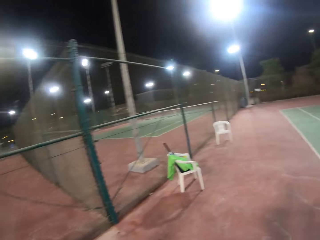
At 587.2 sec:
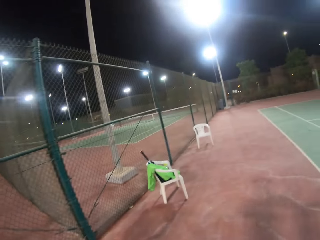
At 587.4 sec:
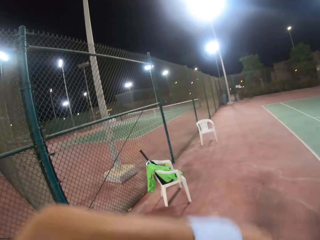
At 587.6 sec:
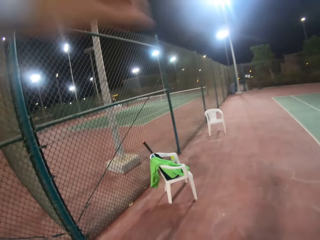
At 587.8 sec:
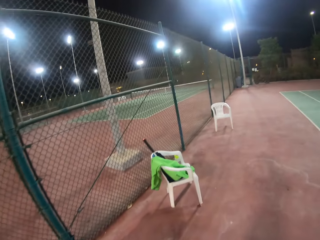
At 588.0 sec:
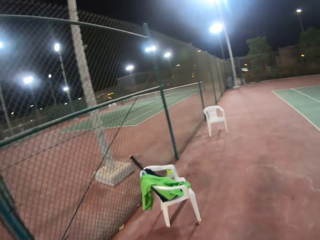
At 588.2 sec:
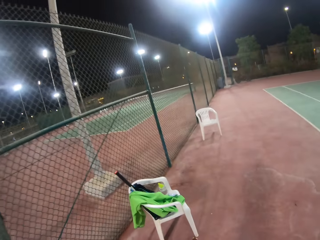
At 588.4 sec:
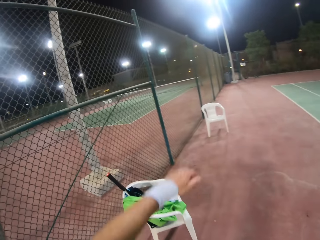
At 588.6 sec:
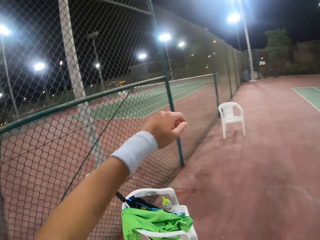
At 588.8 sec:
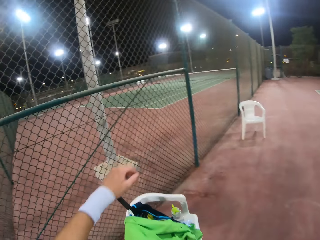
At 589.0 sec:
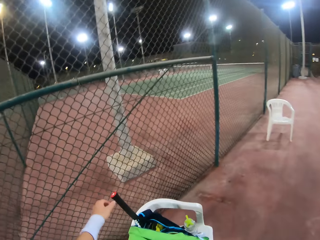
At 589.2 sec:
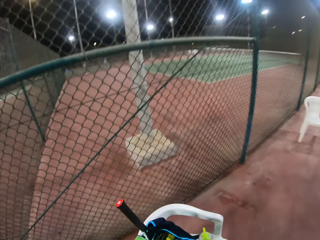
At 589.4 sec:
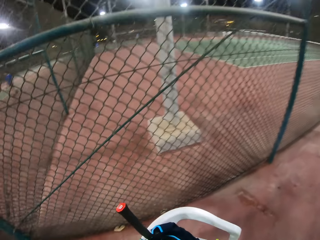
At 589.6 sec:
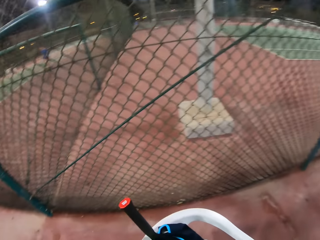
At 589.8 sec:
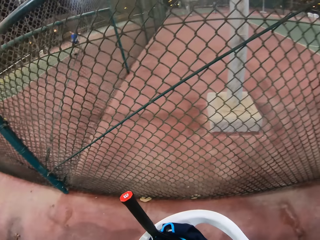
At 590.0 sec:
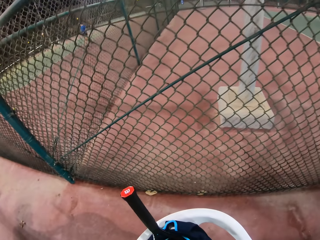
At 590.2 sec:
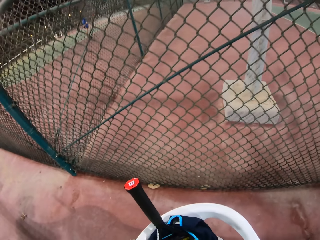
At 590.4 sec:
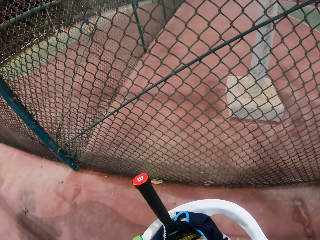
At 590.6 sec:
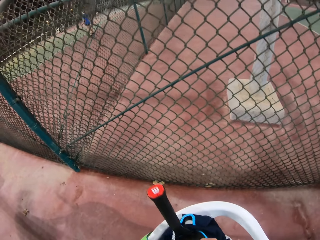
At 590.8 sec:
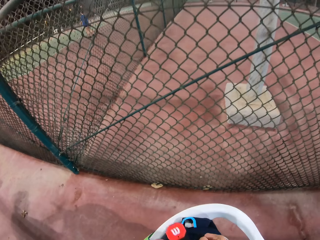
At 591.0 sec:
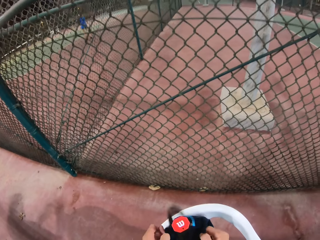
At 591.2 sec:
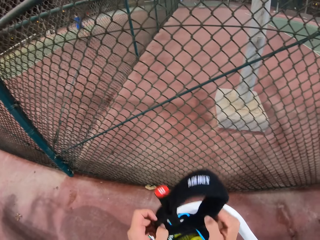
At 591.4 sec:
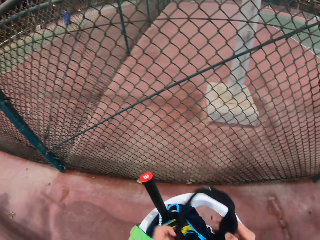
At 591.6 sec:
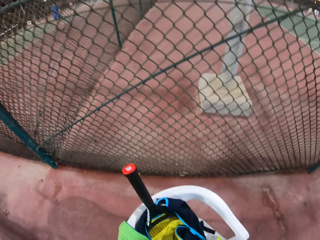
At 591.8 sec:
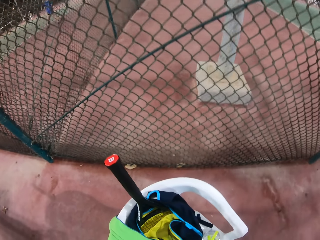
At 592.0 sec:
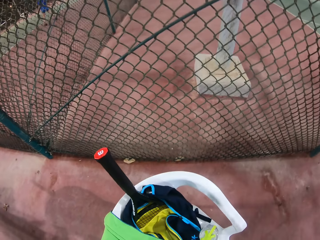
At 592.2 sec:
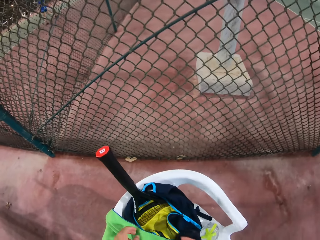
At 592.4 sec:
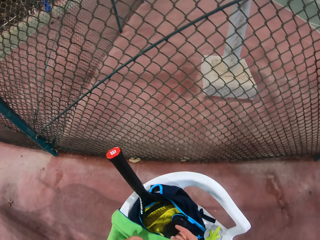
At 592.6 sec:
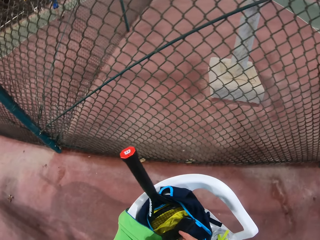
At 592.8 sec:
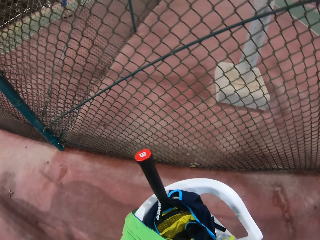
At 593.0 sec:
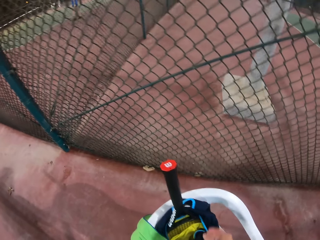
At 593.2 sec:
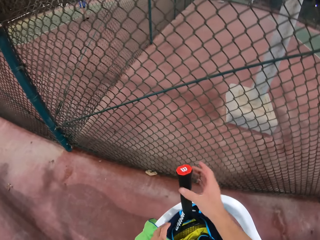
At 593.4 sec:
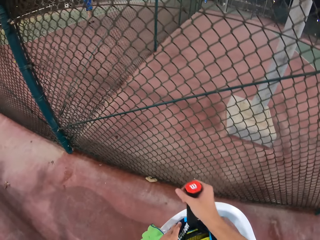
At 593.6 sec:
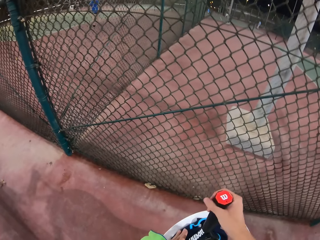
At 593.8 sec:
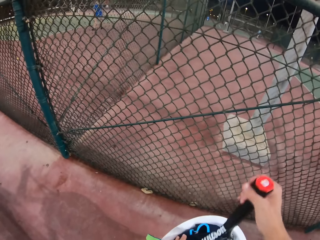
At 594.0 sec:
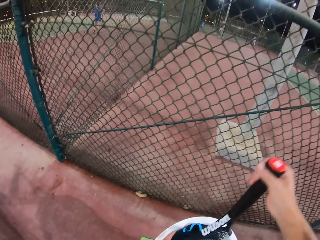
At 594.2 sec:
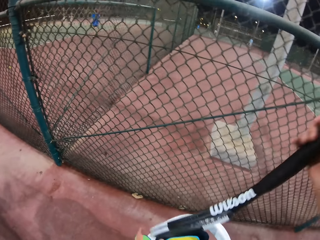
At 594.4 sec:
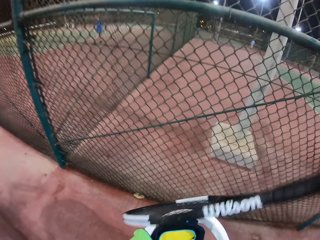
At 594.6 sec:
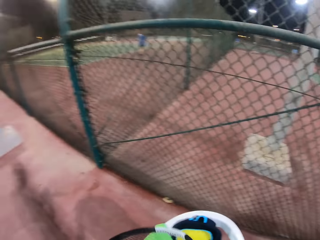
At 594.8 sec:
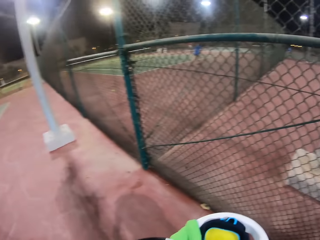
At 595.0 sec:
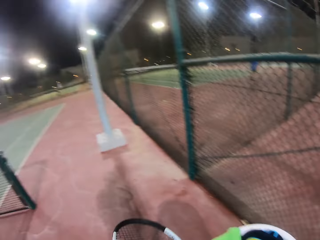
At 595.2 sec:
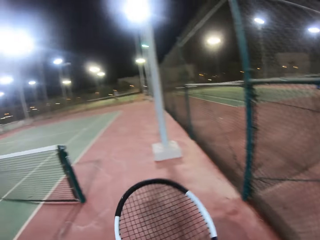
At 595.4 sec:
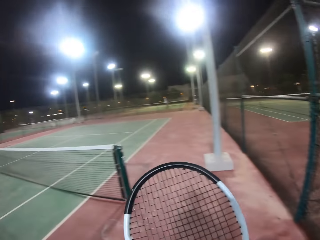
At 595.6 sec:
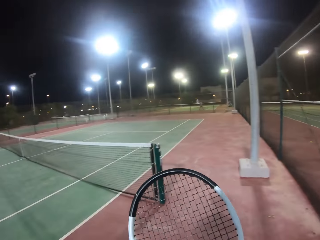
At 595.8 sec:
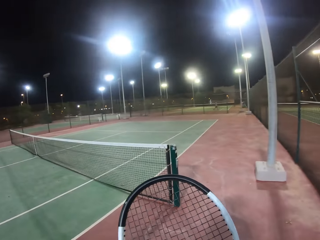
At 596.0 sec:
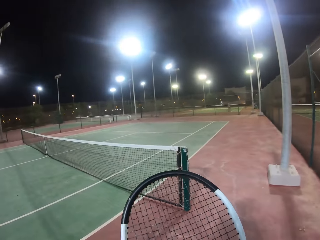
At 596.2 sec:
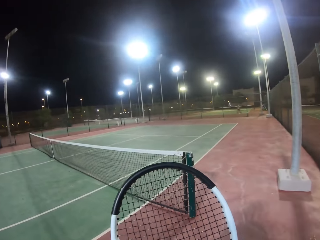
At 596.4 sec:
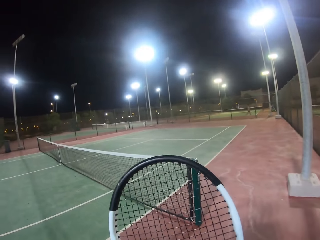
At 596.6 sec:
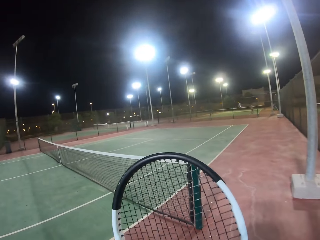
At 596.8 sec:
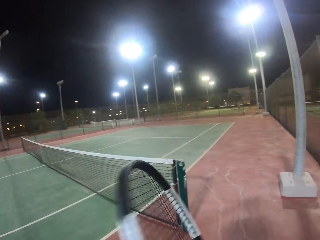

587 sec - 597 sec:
The camera wearer stands near a chair. They take a head band. They put the head band in the backpack. They take a tennis racket.

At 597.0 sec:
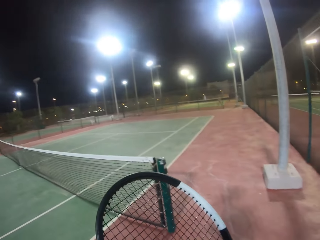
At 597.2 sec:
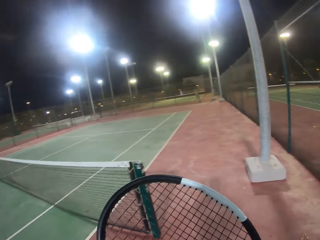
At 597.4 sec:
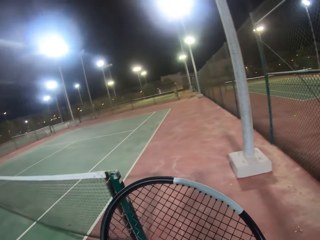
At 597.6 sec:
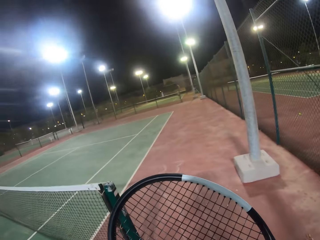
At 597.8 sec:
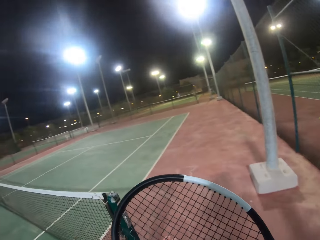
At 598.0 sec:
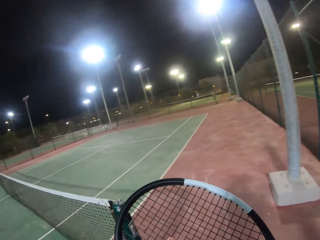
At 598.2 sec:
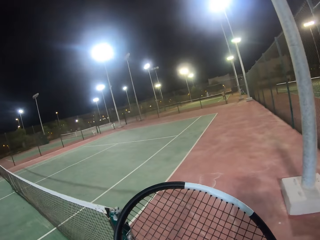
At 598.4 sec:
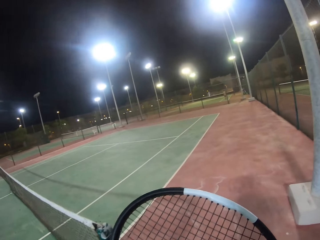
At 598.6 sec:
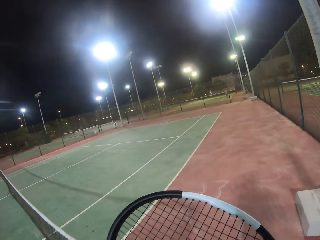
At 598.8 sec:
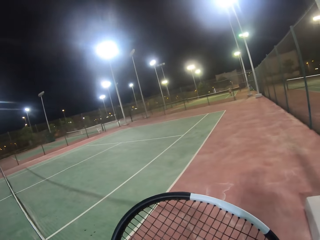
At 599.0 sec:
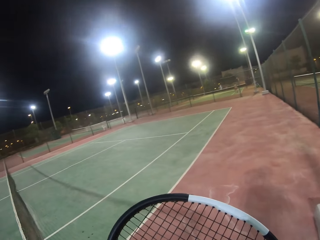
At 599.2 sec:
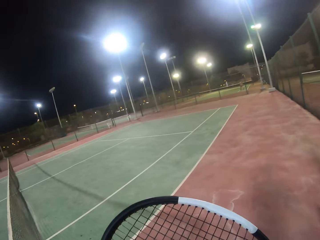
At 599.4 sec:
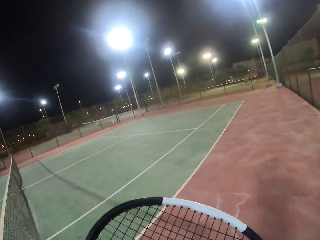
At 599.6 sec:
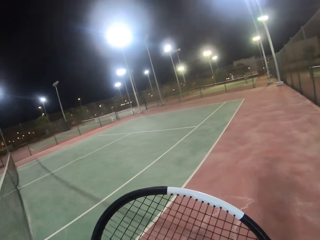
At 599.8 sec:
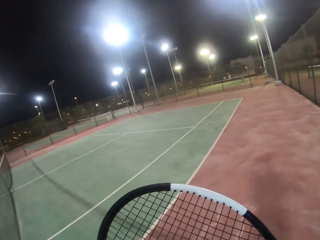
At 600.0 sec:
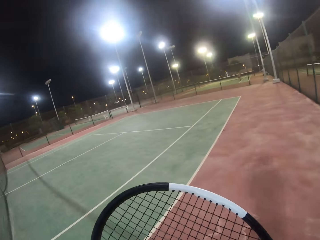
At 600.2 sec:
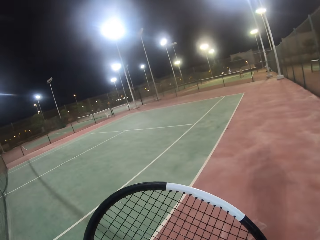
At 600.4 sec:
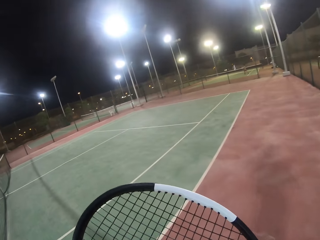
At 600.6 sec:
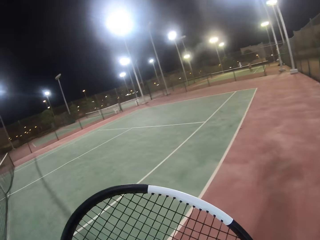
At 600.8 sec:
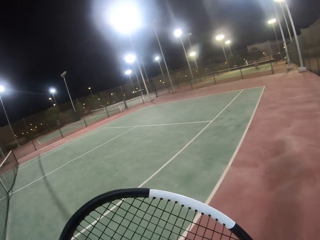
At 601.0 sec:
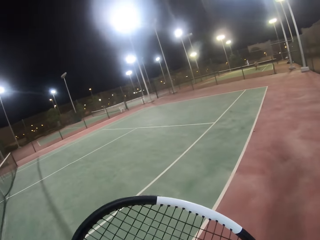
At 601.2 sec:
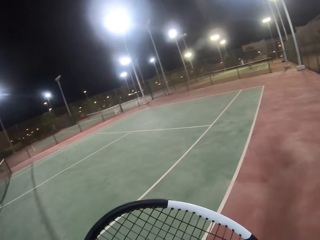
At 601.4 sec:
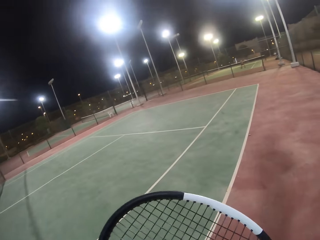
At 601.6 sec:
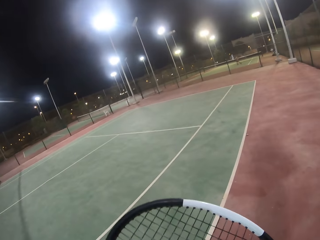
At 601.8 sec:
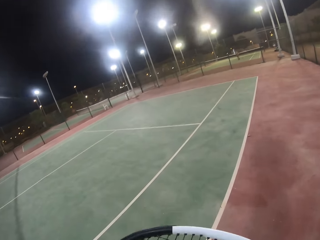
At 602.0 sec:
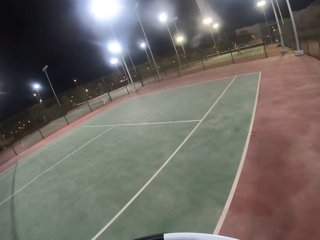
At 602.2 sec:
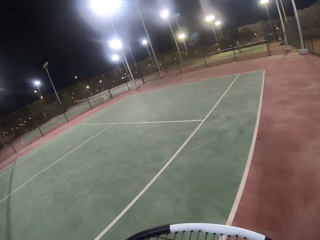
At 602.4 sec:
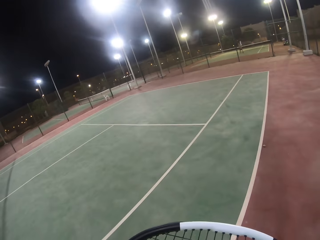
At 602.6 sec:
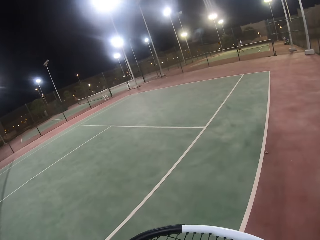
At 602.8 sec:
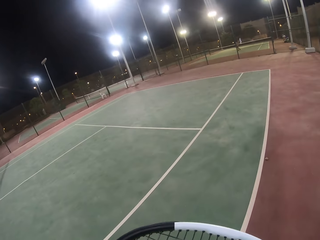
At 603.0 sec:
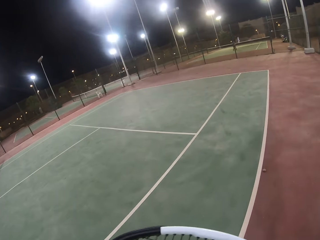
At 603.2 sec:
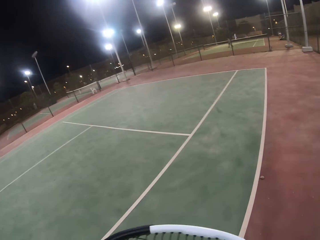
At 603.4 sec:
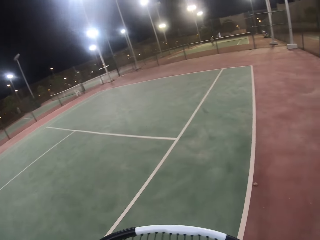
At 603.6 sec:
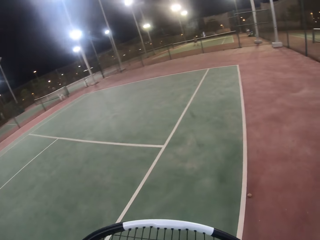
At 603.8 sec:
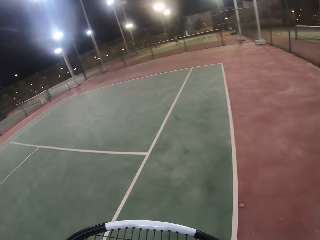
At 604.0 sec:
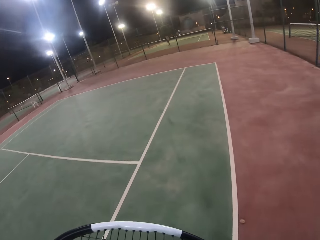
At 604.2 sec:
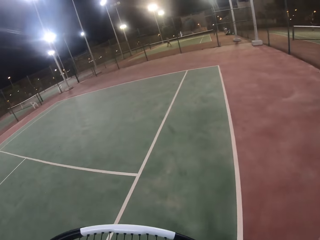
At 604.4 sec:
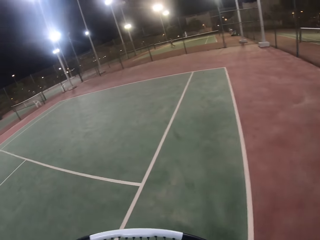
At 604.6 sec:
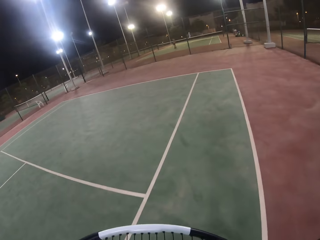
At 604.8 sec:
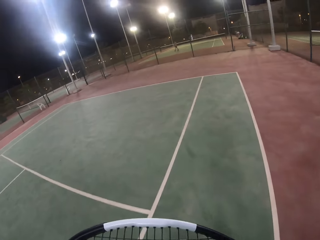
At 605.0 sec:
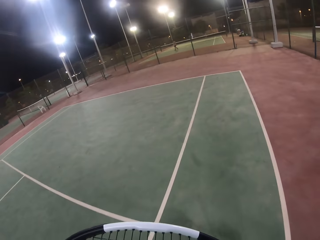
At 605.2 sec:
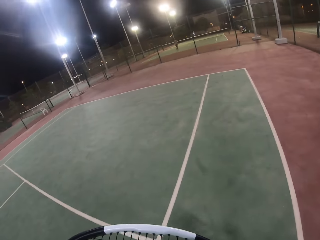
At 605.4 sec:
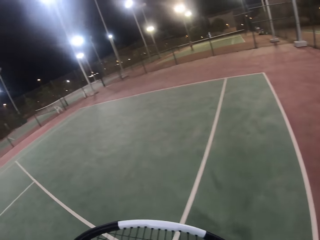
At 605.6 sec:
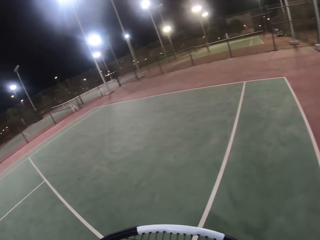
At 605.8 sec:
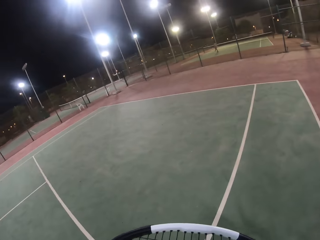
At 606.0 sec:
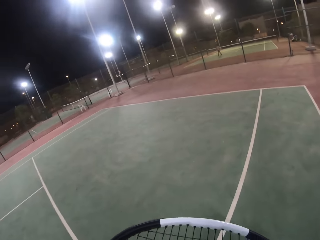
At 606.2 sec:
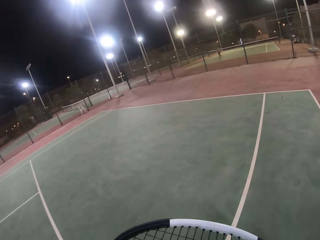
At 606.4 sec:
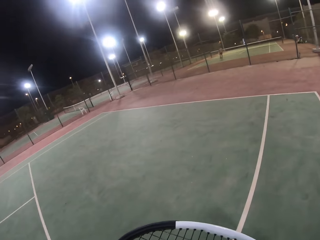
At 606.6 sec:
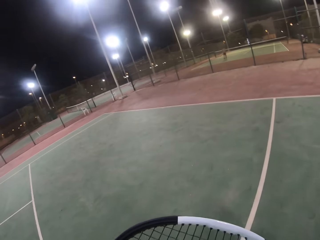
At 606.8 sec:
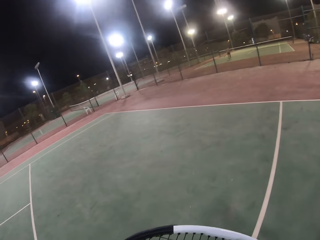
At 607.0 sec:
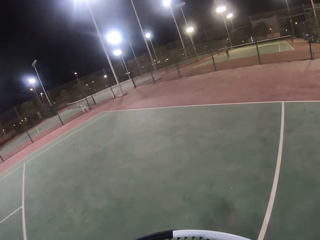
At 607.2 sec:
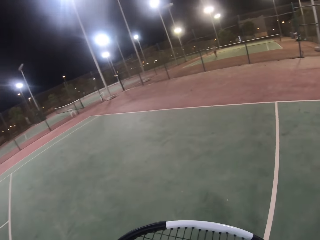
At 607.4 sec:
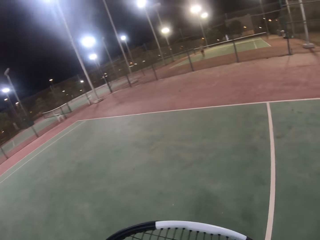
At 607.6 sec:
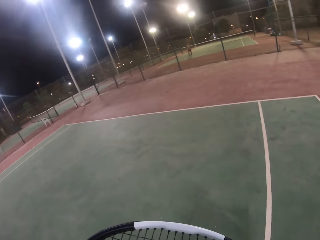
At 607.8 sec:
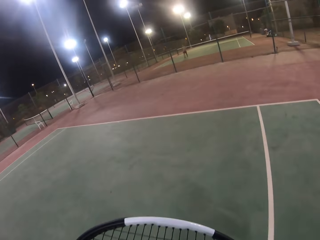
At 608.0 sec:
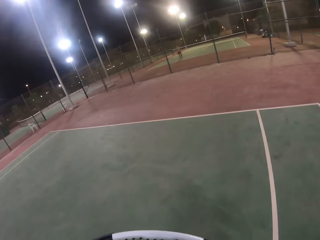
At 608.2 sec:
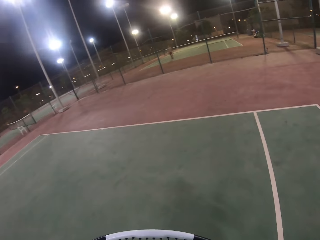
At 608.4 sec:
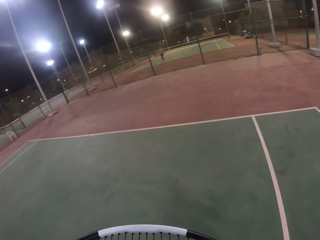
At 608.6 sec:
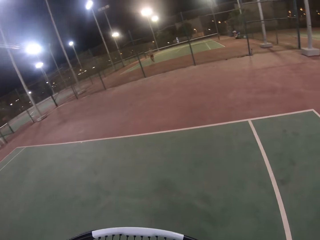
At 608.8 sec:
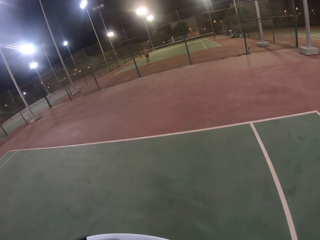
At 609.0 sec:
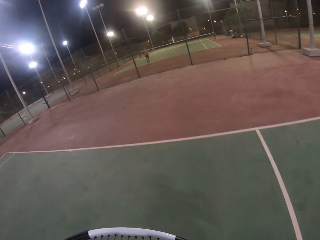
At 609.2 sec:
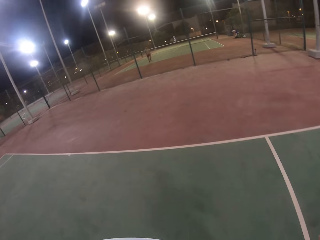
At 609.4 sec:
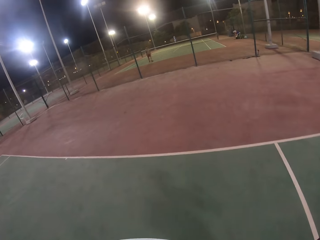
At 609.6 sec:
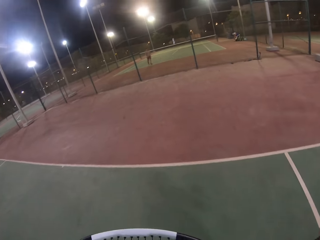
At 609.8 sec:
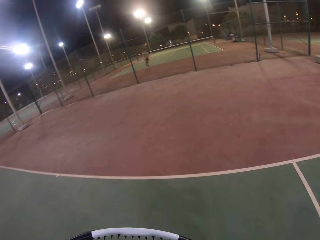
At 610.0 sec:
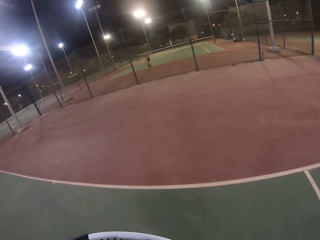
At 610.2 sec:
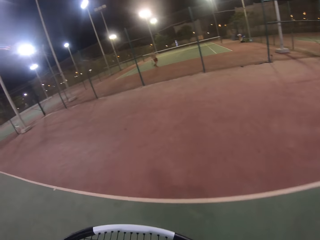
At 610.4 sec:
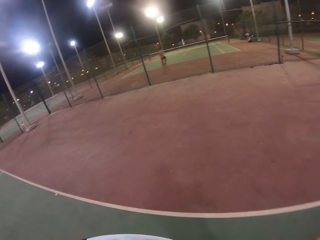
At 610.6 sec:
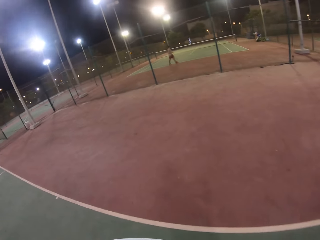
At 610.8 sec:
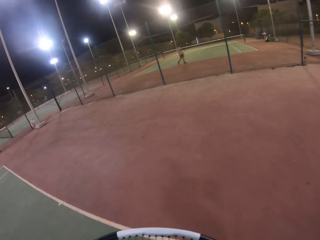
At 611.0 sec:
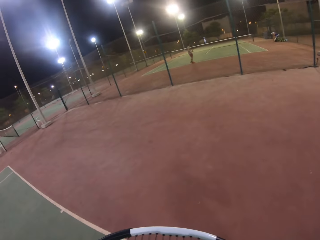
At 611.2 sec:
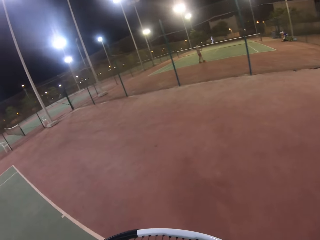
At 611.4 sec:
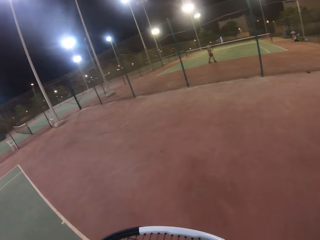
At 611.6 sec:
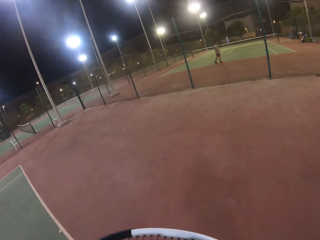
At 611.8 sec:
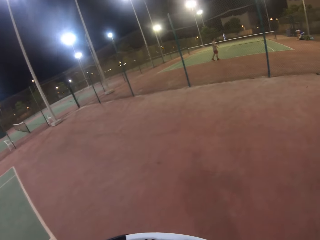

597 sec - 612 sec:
The camera wearer looks at the tennis racket. They walk around in the tennis court.
